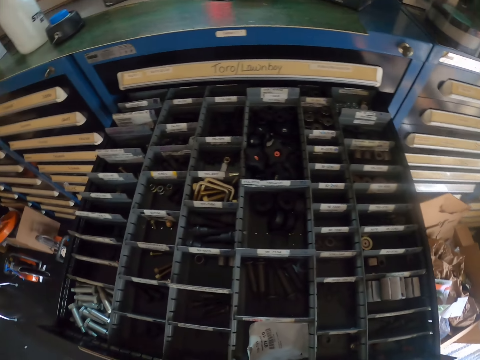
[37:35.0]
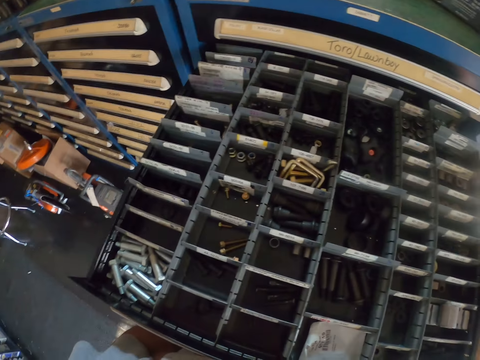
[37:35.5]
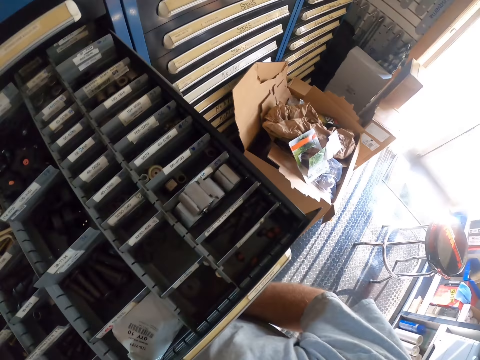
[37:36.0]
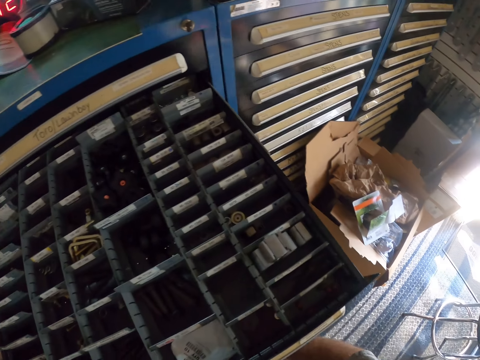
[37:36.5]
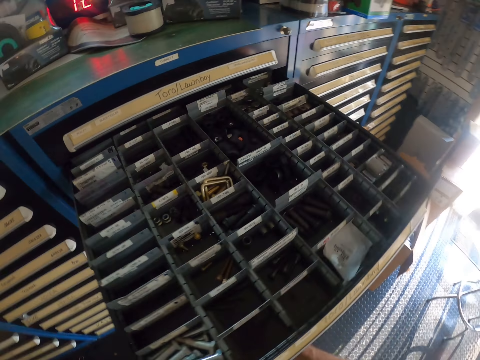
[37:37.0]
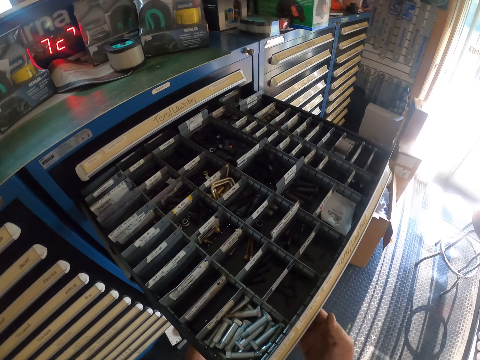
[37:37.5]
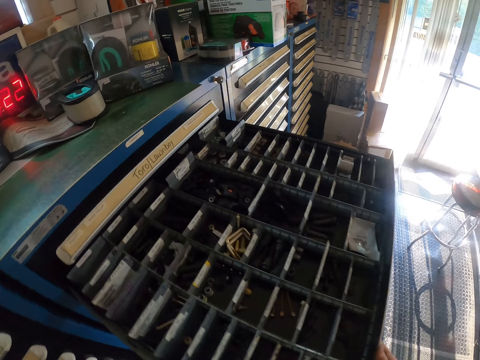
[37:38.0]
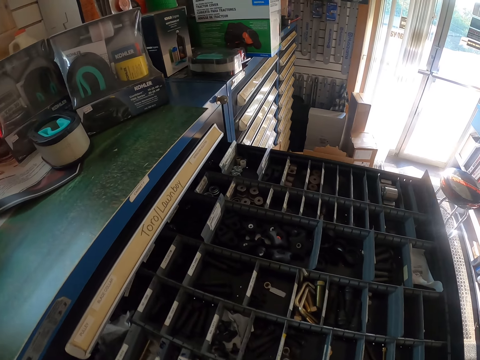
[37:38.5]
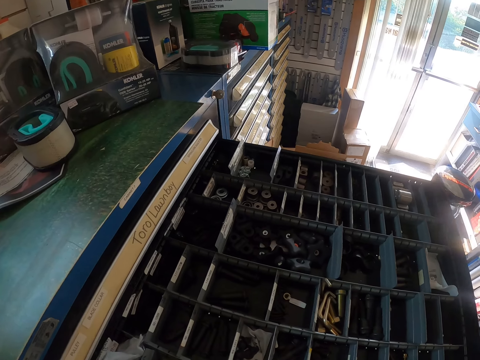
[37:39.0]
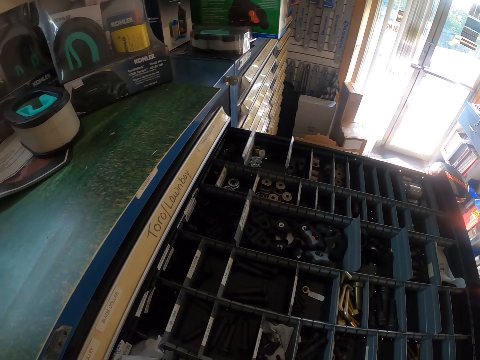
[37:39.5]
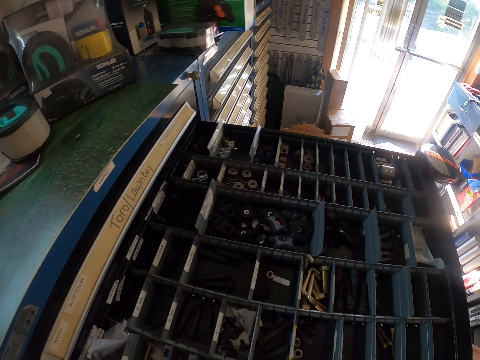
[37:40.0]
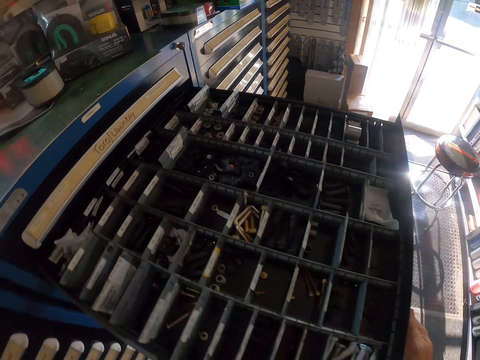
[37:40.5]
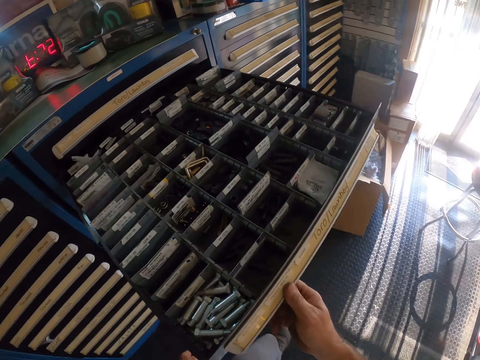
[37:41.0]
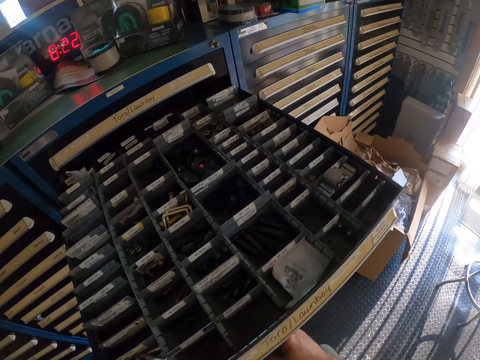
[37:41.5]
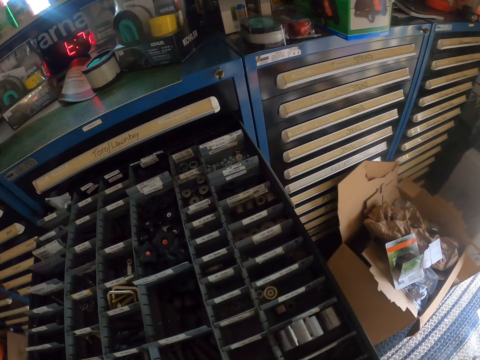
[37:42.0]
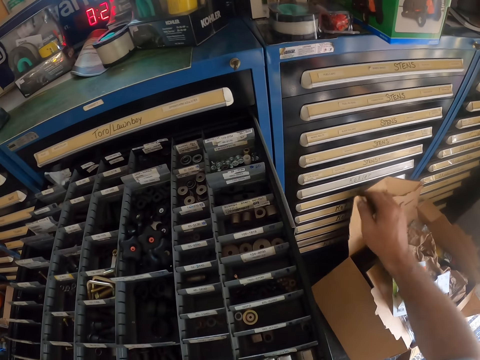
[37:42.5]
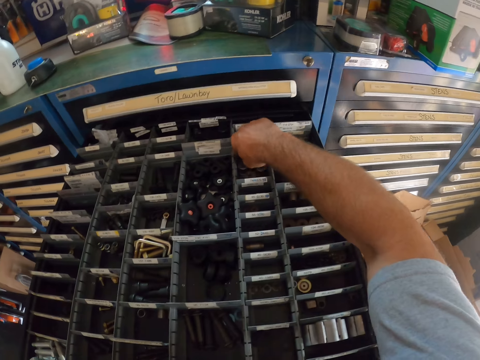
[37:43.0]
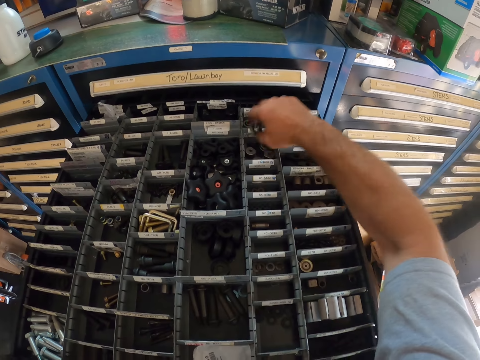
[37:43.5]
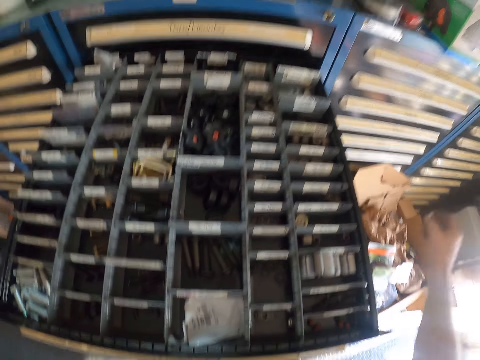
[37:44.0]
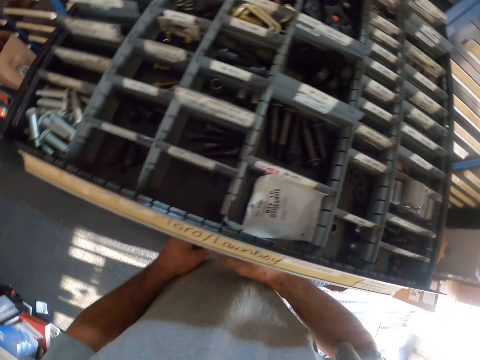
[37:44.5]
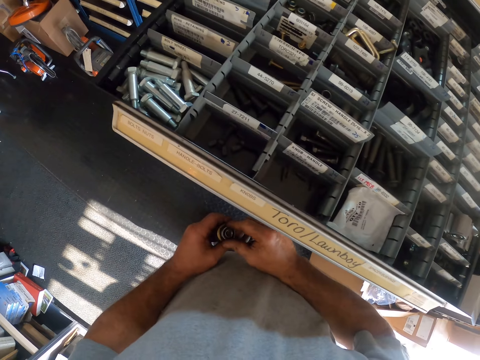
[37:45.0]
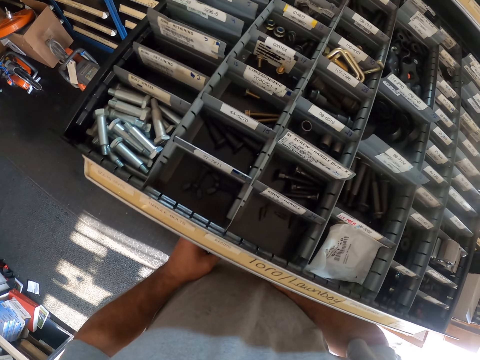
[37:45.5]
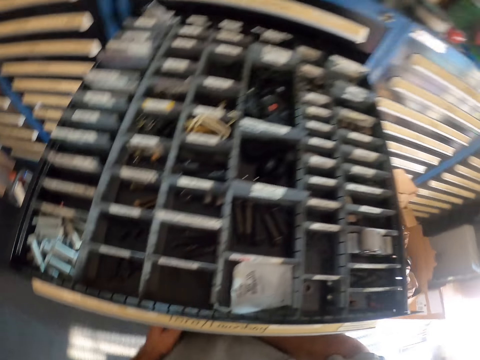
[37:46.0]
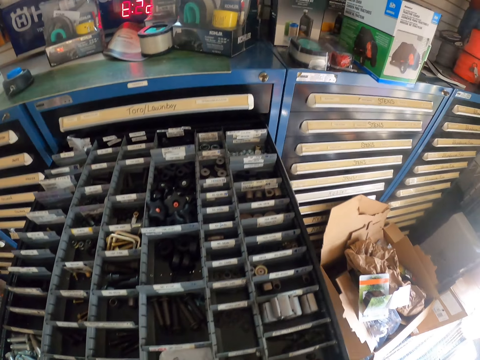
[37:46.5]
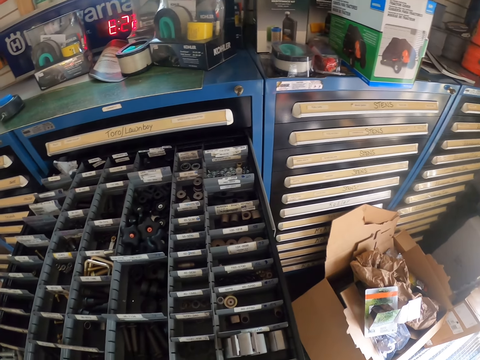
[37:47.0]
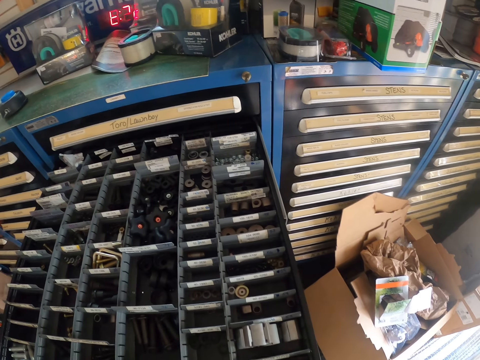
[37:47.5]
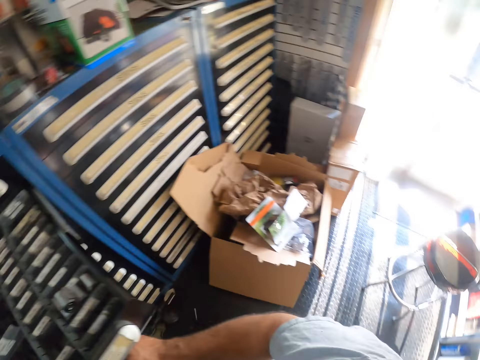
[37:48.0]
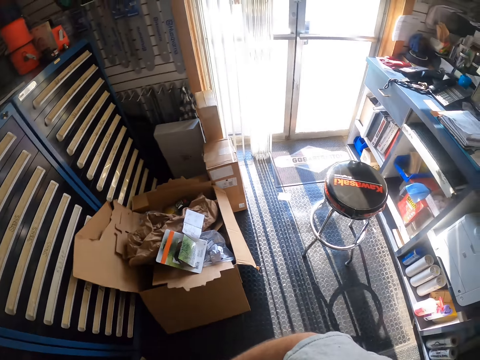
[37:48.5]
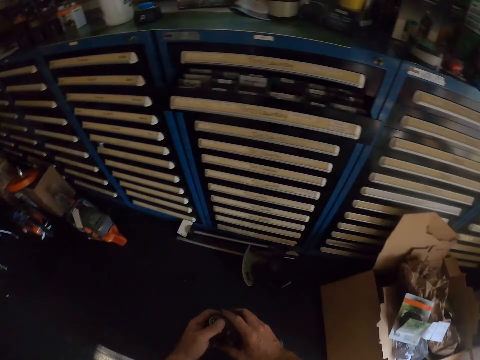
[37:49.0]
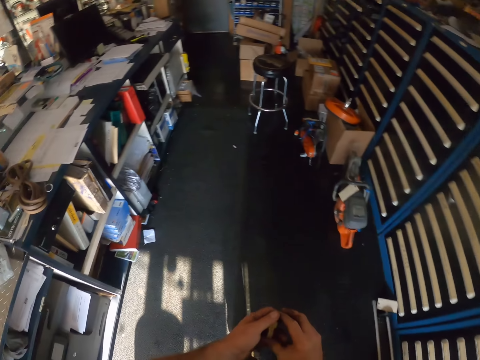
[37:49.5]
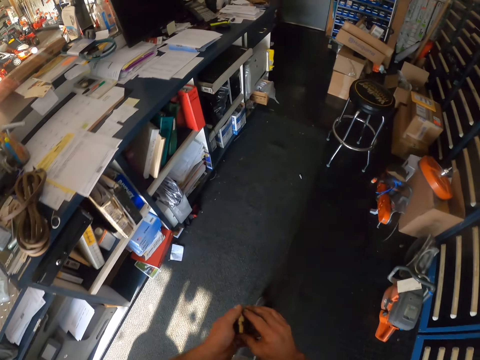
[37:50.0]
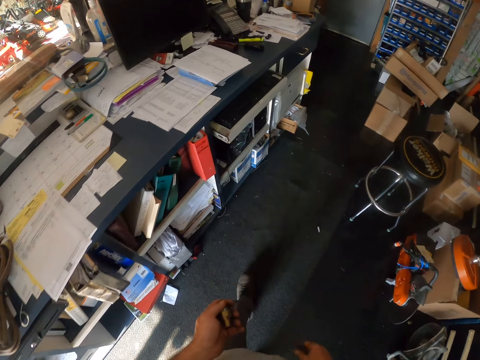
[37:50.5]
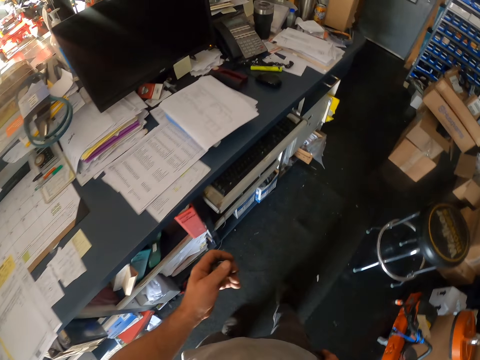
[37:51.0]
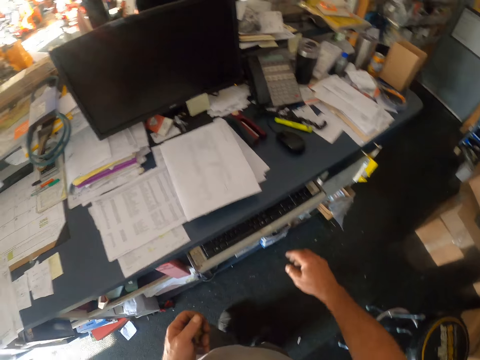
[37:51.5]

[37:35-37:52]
The camera wearer takes a bolt washer from the drawer. They shift the washer to the left hand. They stare inside the drawer. They close the drawer. They walk to a table.

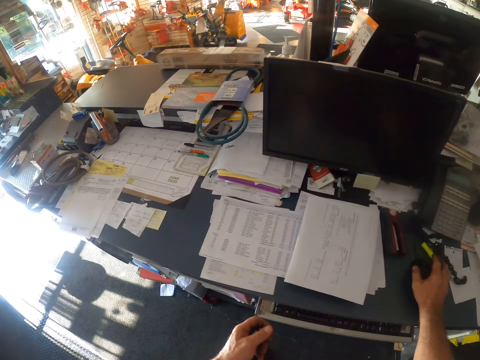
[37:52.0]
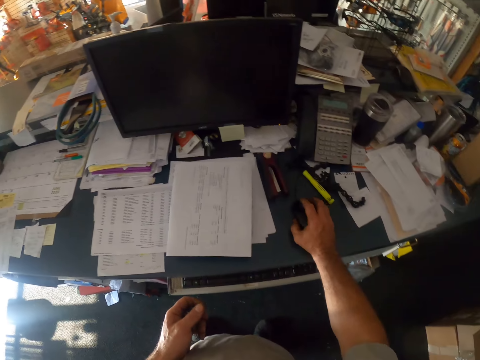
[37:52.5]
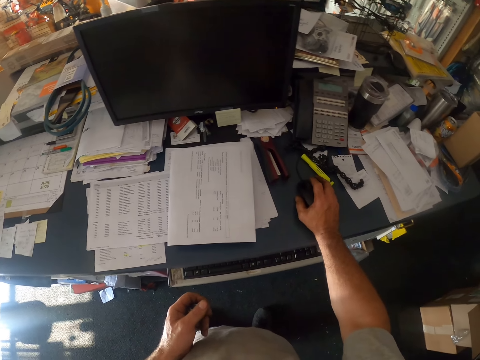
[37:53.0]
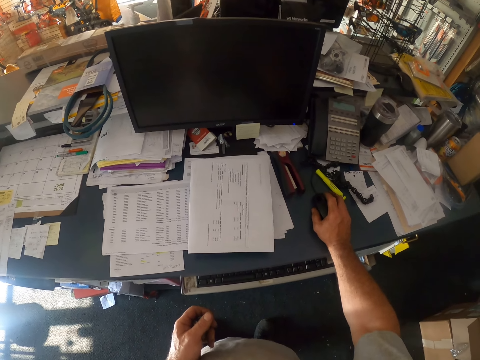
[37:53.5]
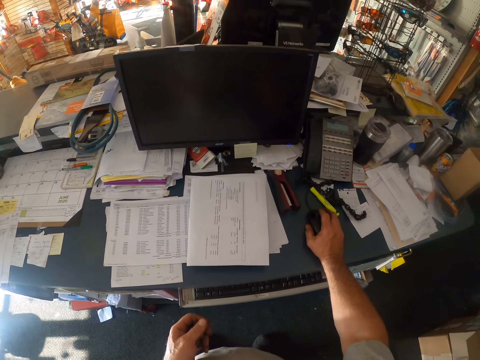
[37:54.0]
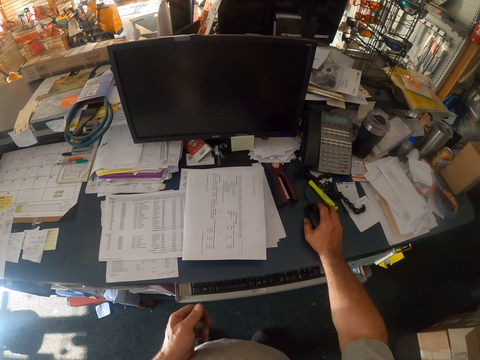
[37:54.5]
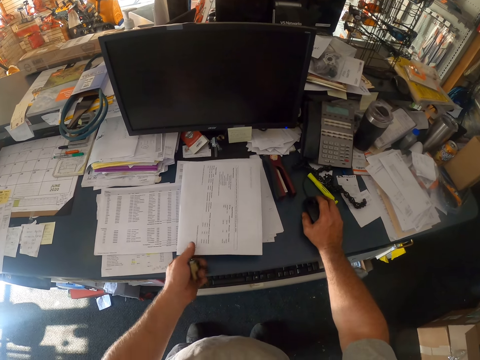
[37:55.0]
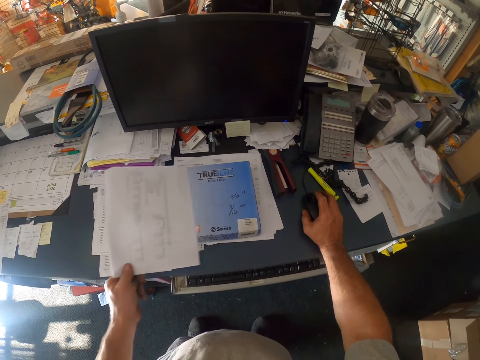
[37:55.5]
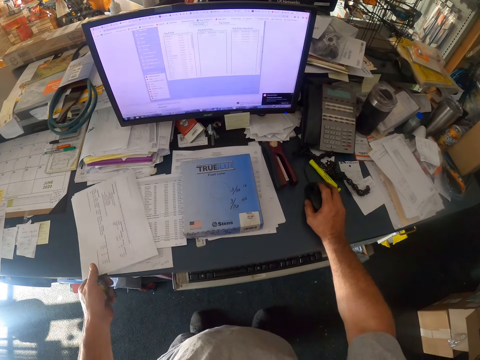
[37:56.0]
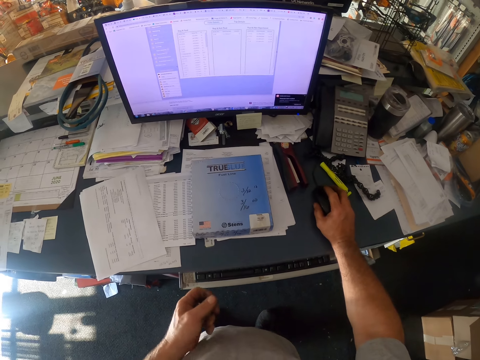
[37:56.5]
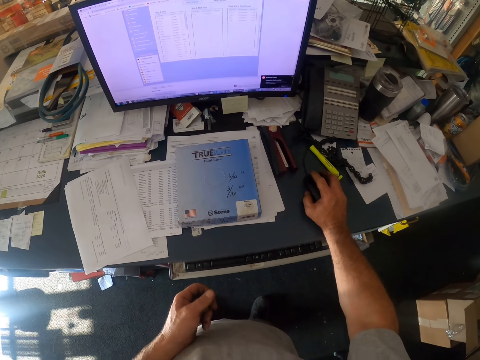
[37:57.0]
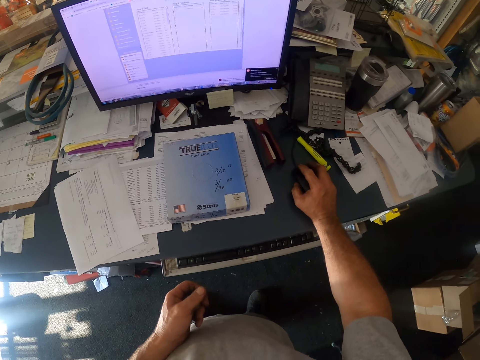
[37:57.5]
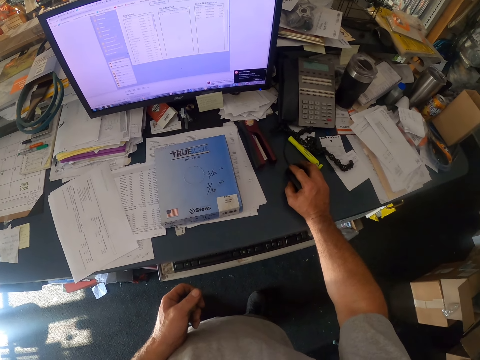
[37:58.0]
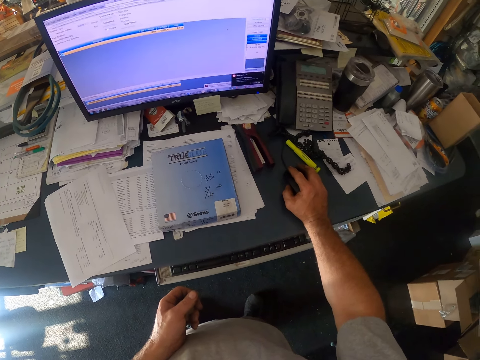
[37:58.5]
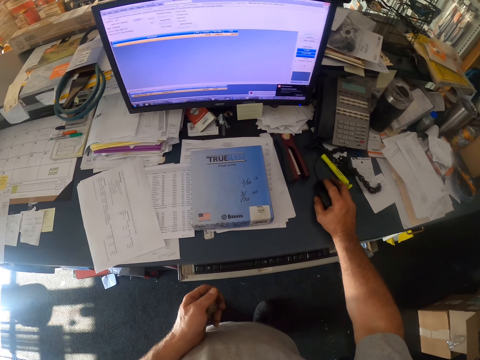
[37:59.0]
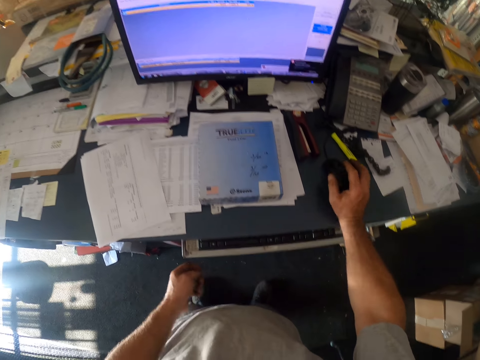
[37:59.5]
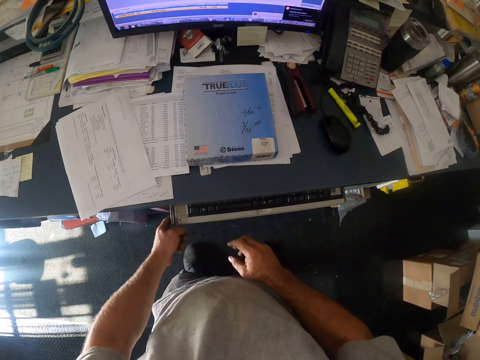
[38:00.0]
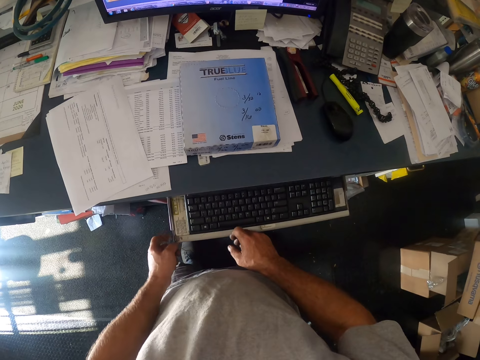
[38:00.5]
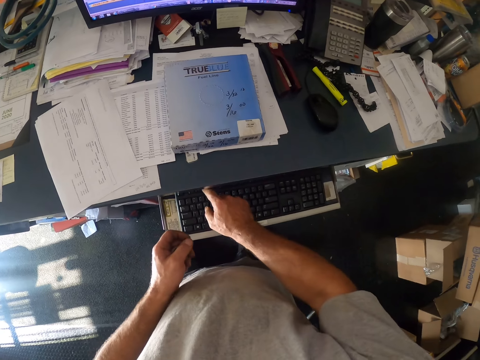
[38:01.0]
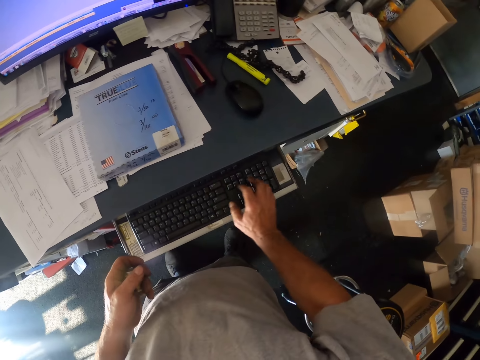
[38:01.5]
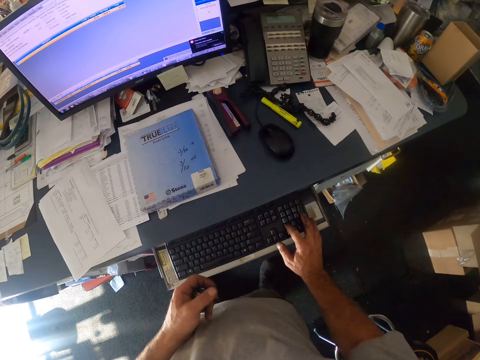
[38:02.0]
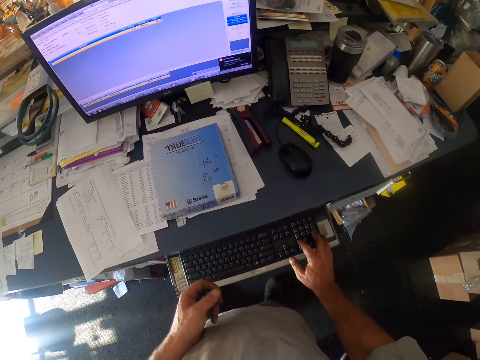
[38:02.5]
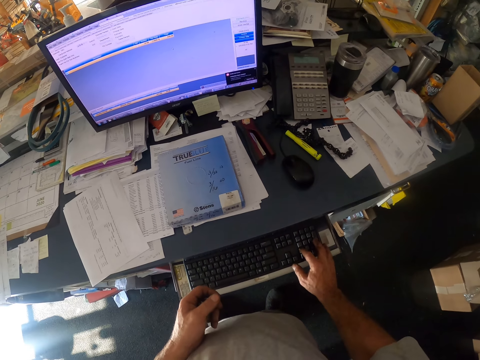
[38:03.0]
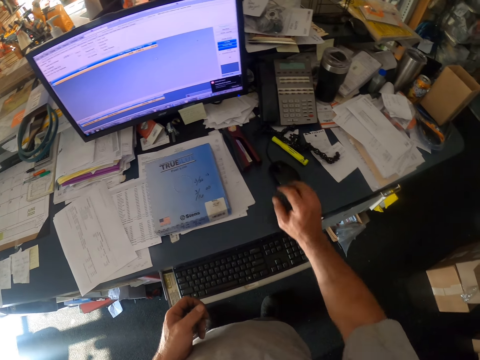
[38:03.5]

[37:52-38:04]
The camera wearer moves a mouse on the table. They operate the computer with the mouse. They move a piece of paper on the table. They operate the computer with the mouse. They drag the keyboard out. They type on the keyboard.
